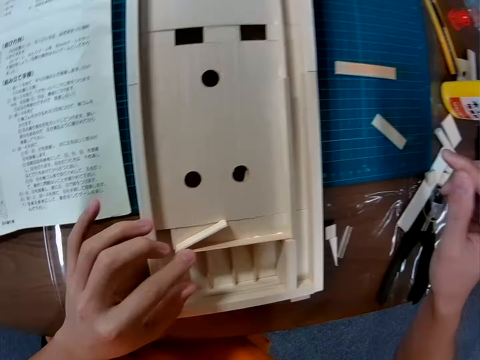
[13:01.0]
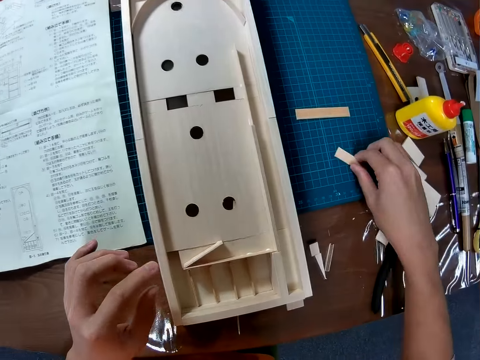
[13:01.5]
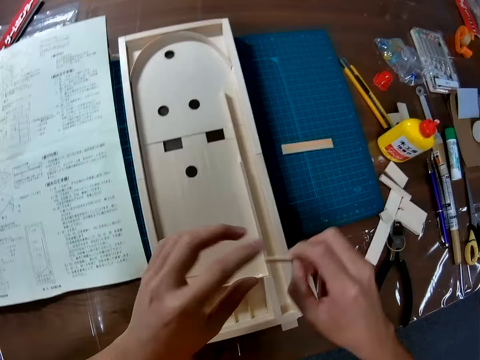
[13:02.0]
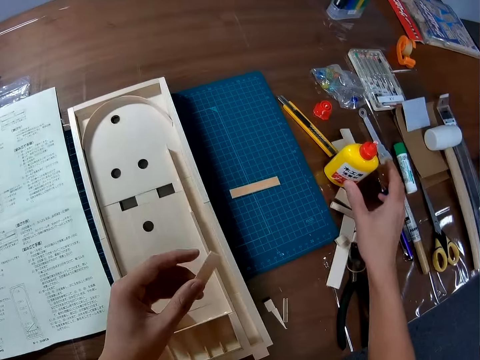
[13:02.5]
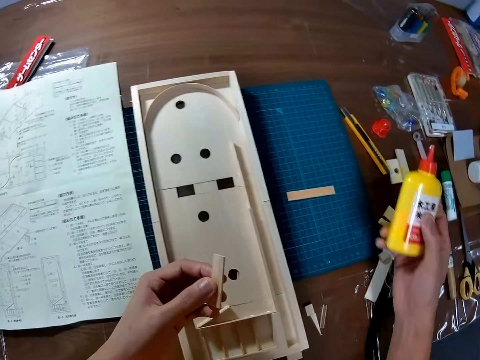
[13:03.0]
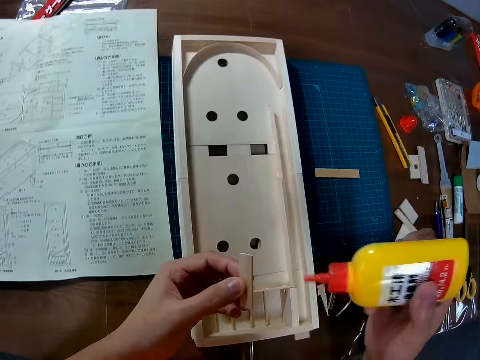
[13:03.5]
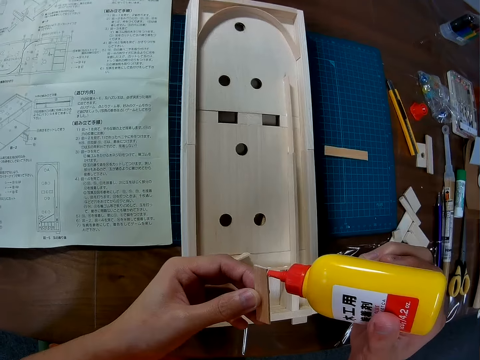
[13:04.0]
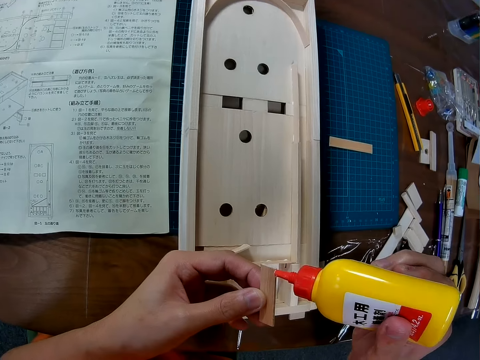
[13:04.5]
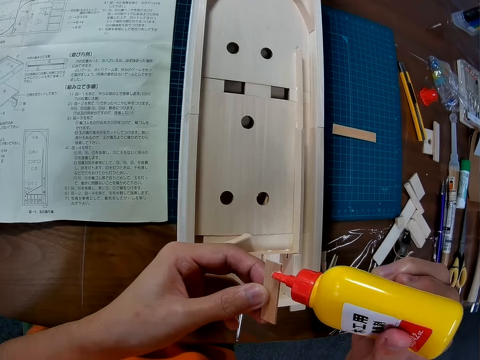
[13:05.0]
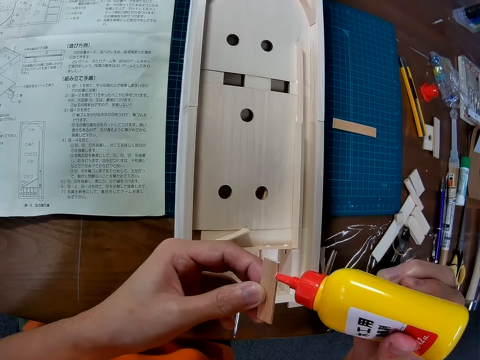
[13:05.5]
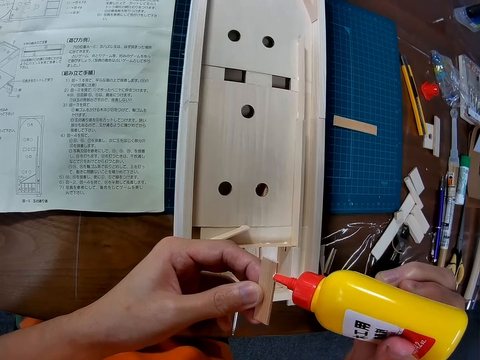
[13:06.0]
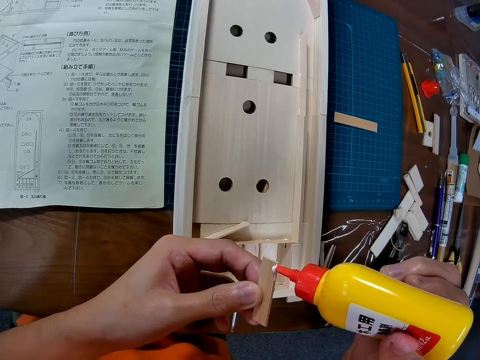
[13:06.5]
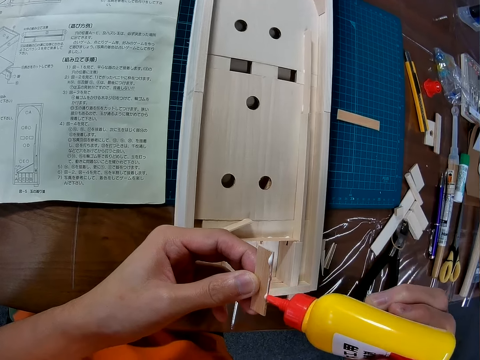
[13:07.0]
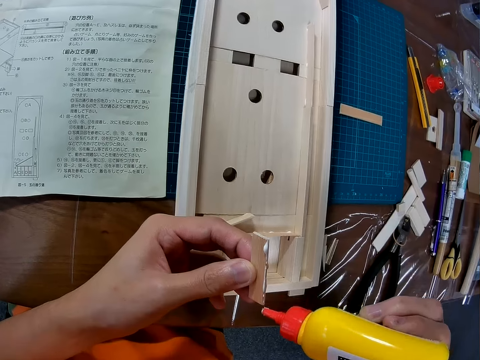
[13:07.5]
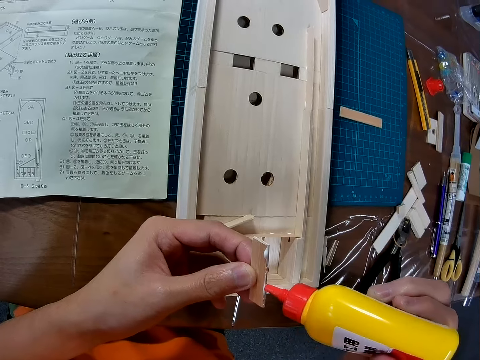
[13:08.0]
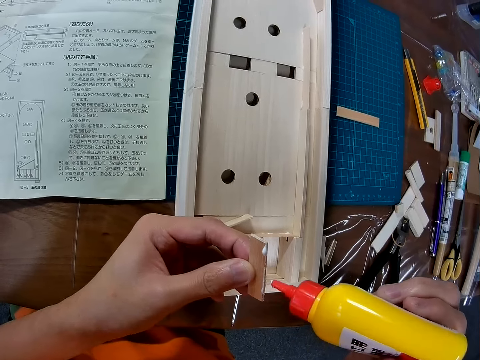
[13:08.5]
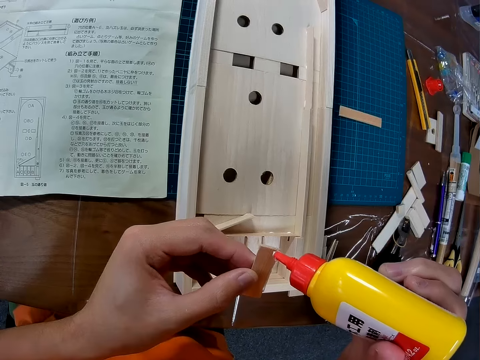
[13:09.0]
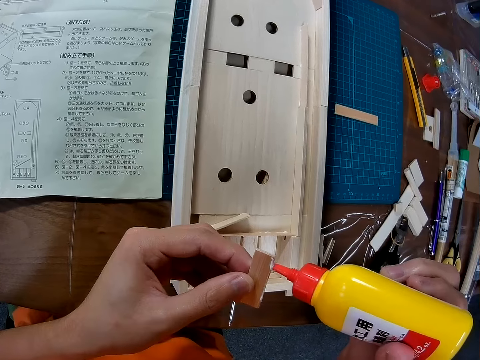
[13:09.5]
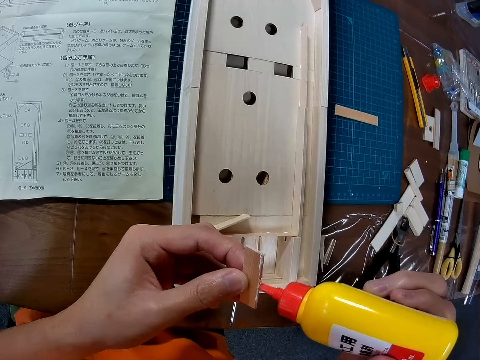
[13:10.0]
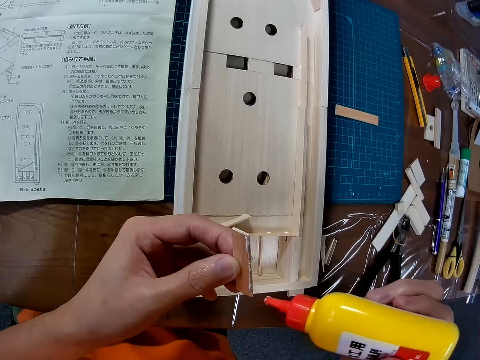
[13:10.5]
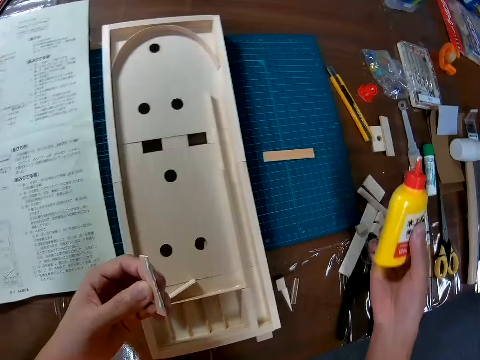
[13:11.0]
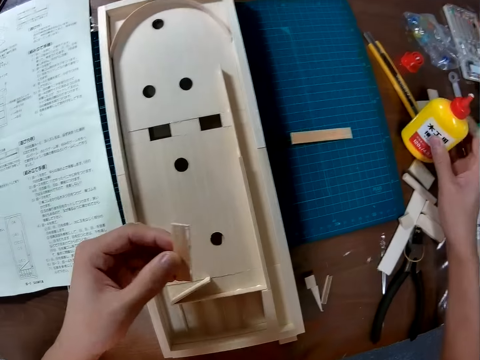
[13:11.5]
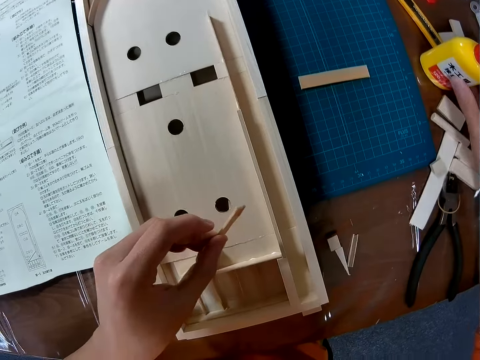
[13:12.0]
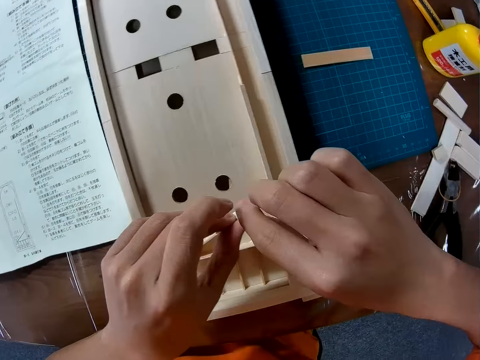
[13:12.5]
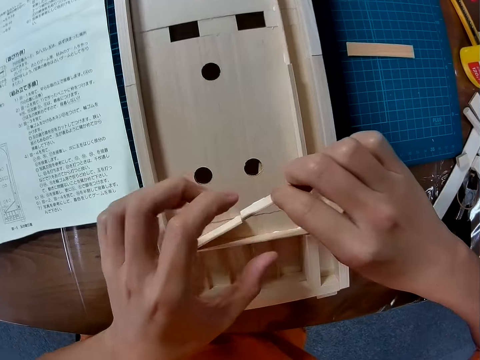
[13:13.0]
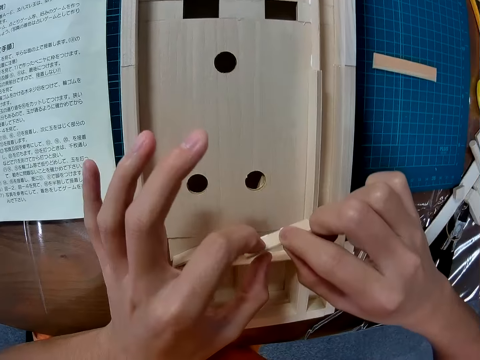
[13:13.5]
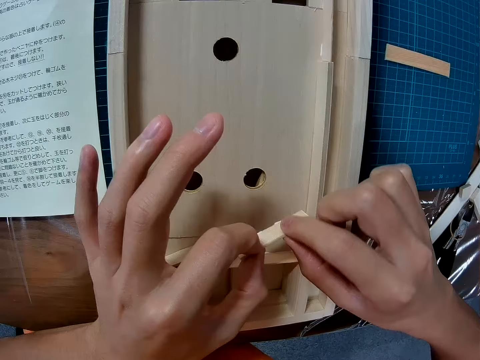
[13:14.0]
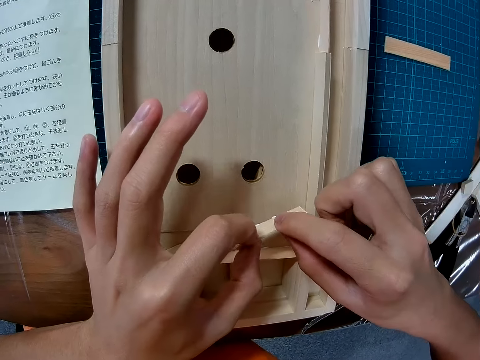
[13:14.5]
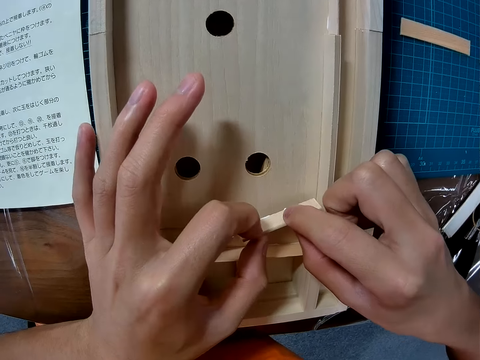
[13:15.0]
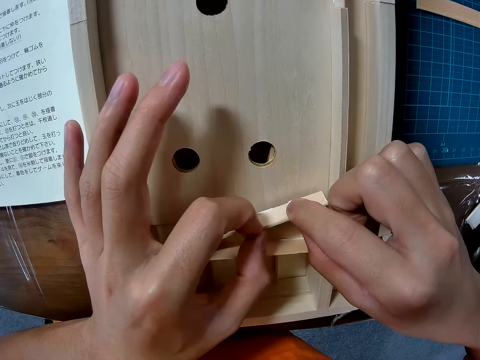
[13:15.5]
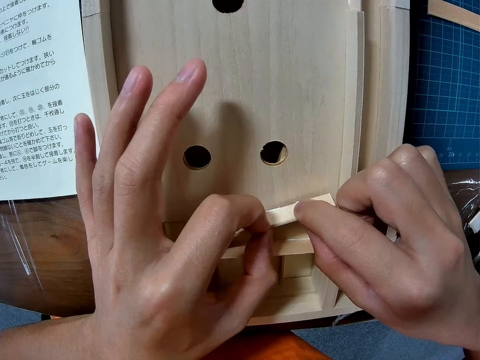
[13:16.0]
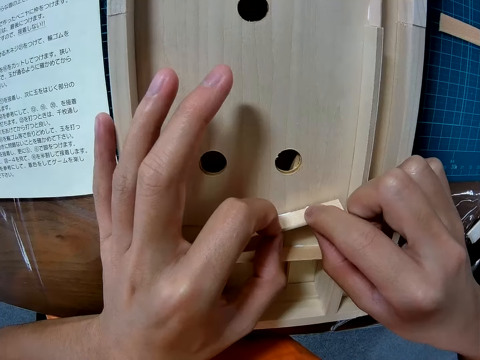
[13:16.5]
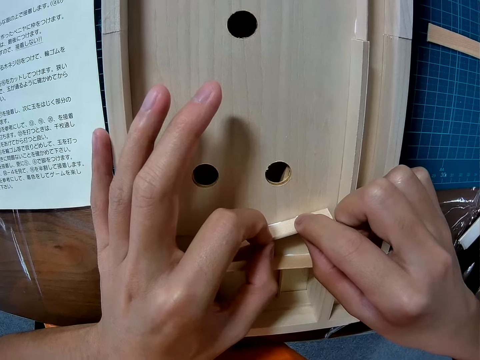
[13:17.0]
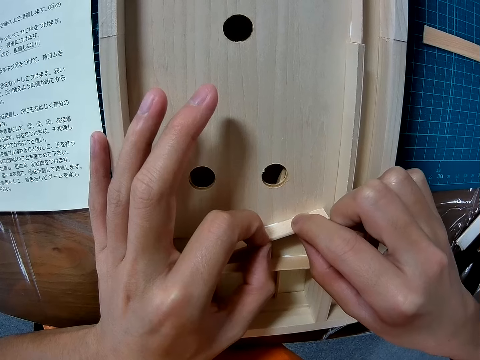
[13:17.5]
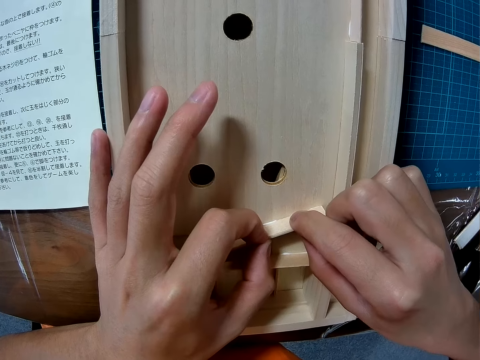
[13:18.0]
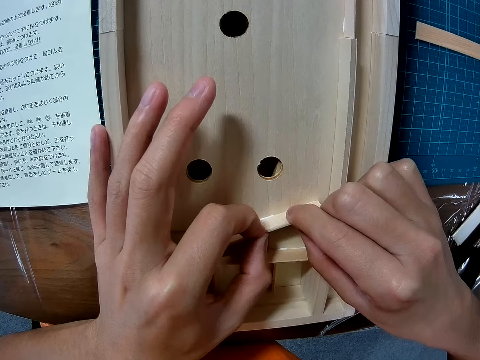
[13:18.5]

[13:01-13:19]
The camera wearer picks up the wood piece from the table. They pick up the glue bottle from the table. They apply glue on the wood piece. They place the glue bottle on the table. They fix the wood piece on the wood craft.

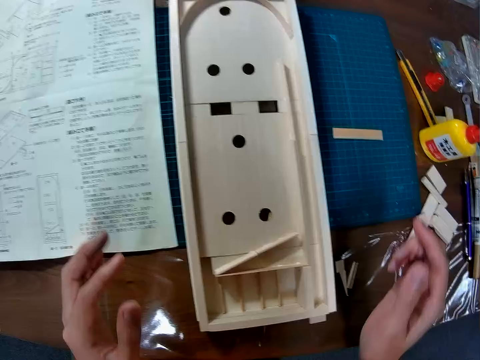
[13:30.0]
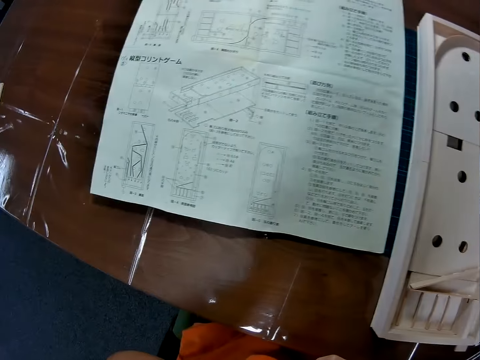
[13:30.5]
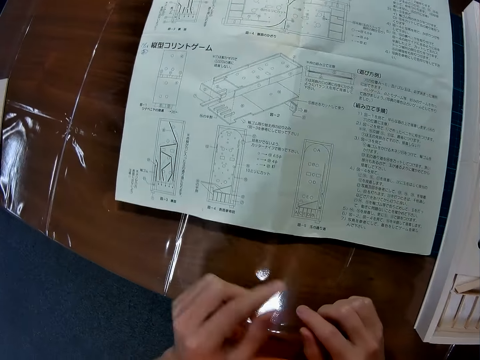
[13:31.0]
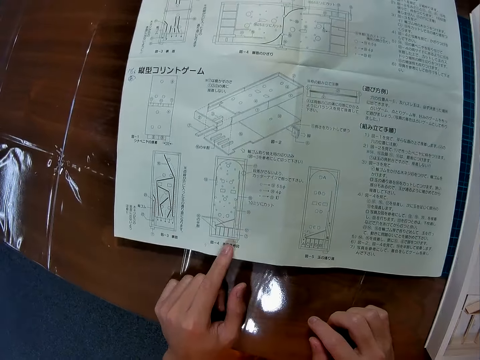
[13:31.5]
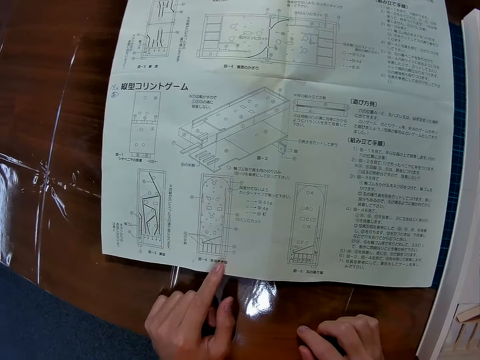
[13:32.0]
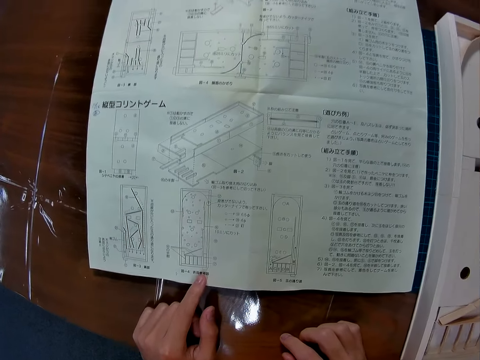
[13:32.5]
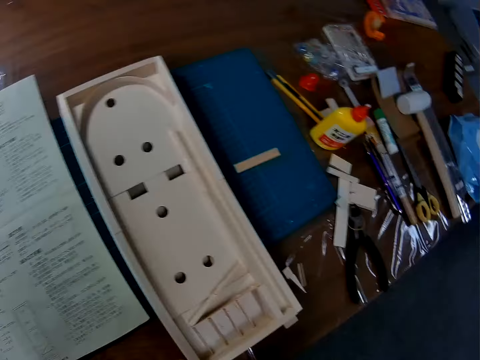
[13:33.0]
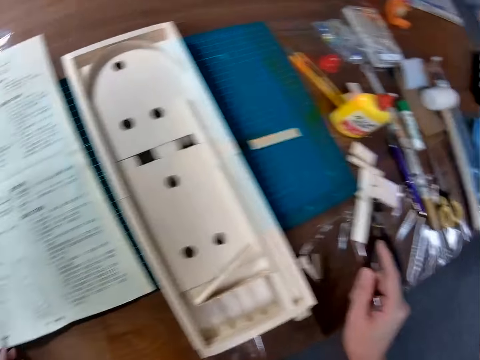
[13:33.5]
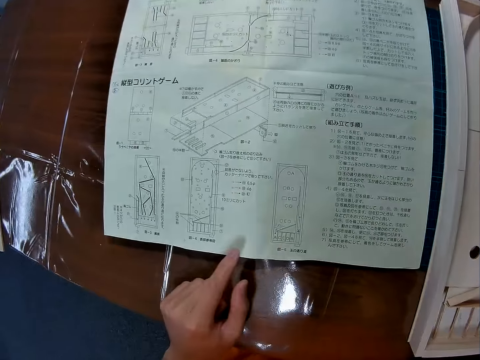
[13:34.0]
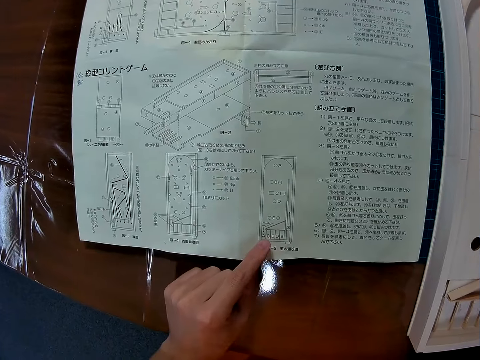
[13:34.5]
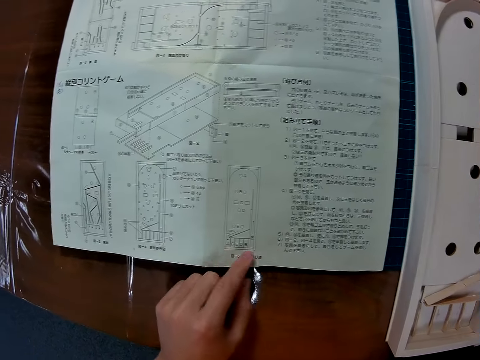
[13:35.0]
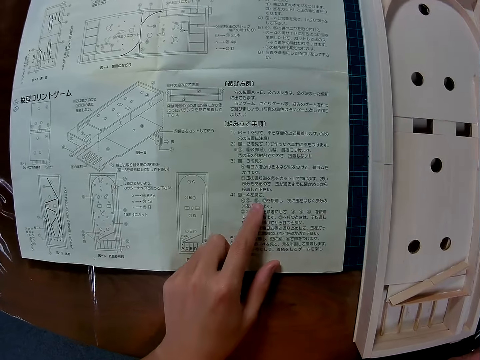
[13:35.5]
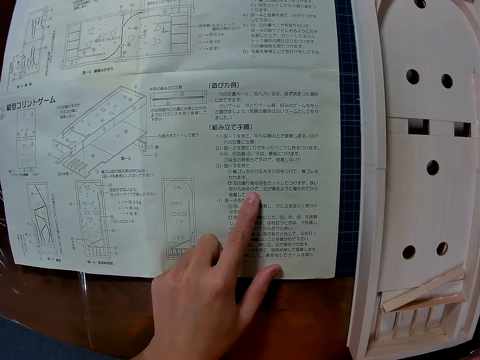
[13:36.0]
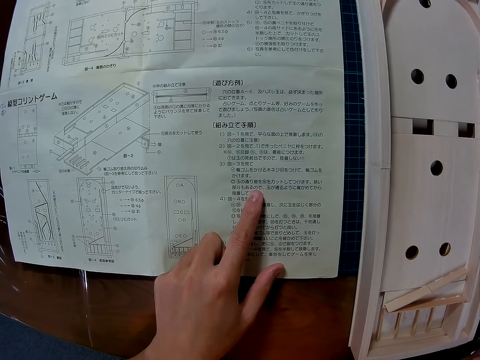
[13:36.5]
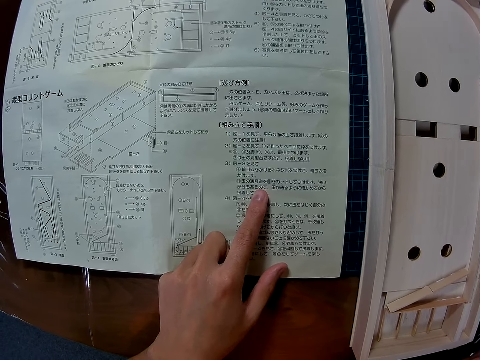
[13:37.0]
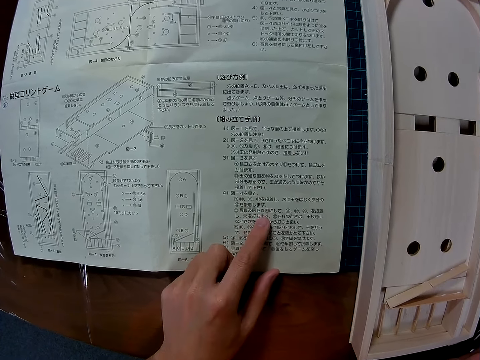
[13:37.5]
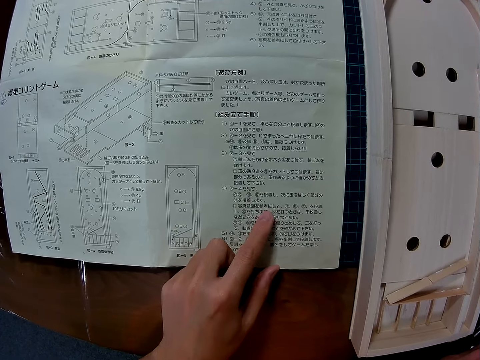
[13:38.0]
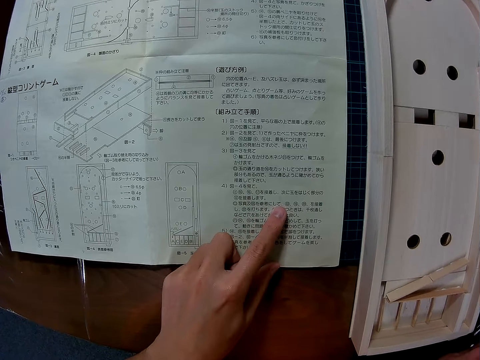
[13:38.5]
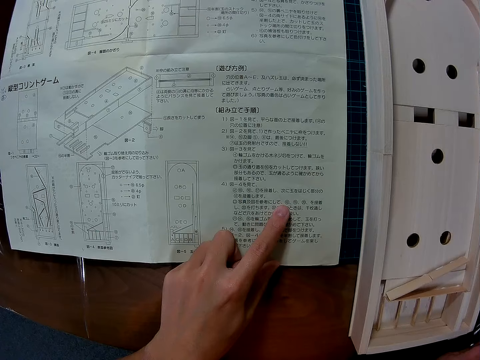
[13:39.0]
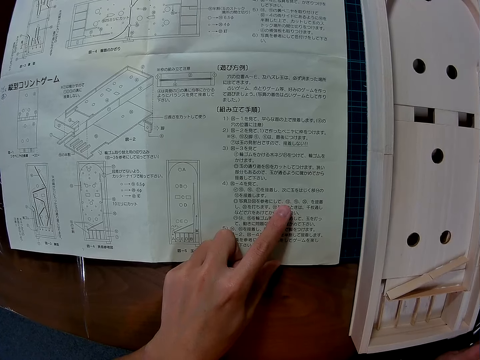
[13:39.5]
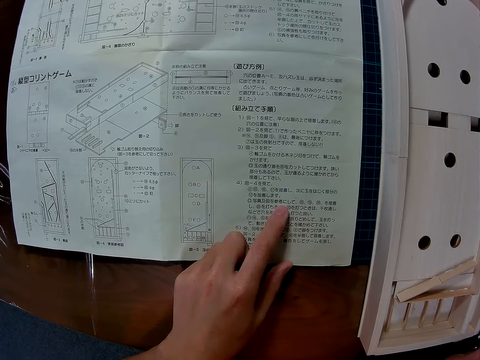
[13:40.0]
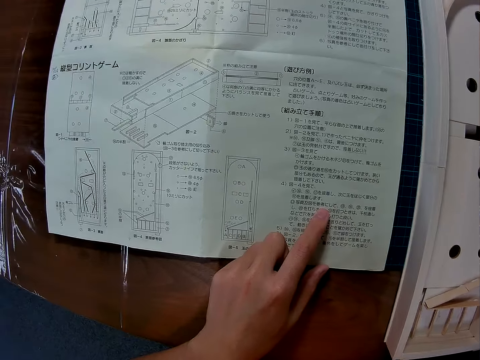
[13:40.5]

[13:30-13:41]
The camera wearer studies the manual or sketch paper with his left hand. He points his finger on the sketch paper.
